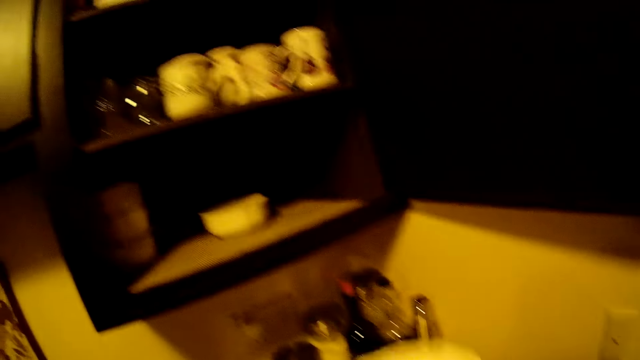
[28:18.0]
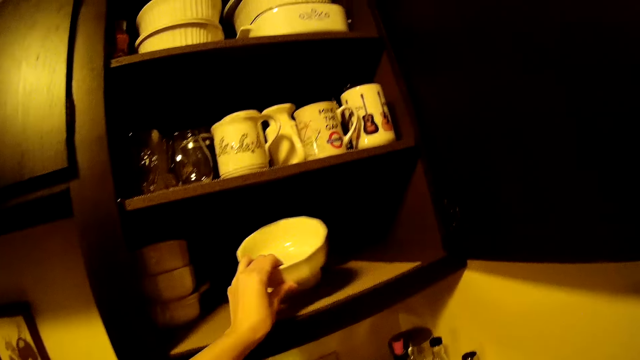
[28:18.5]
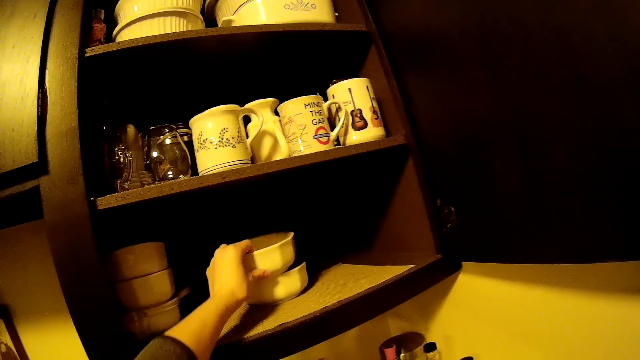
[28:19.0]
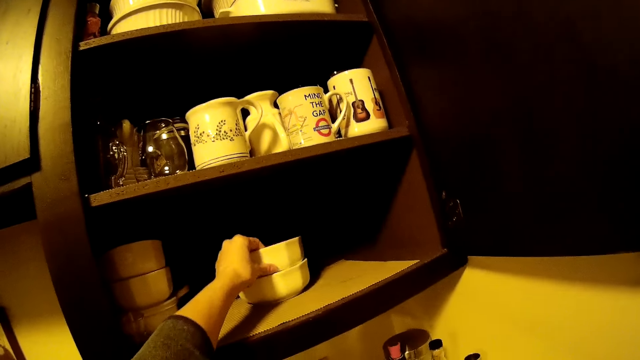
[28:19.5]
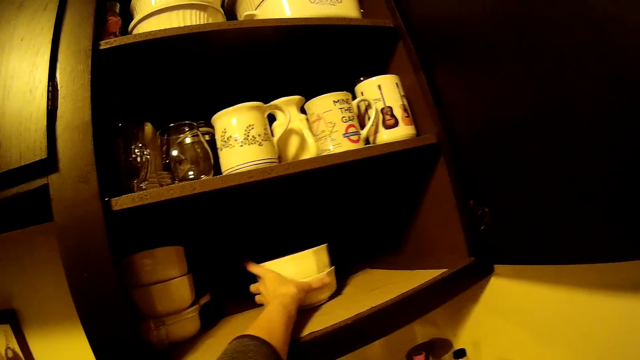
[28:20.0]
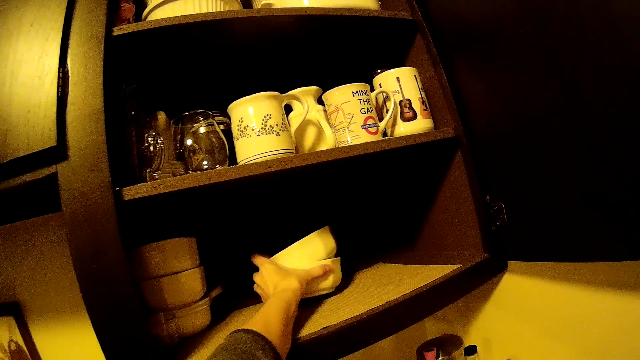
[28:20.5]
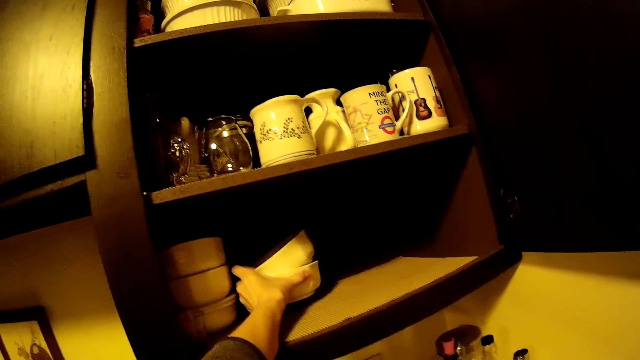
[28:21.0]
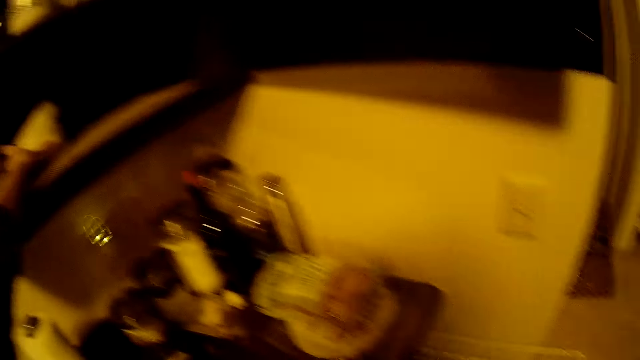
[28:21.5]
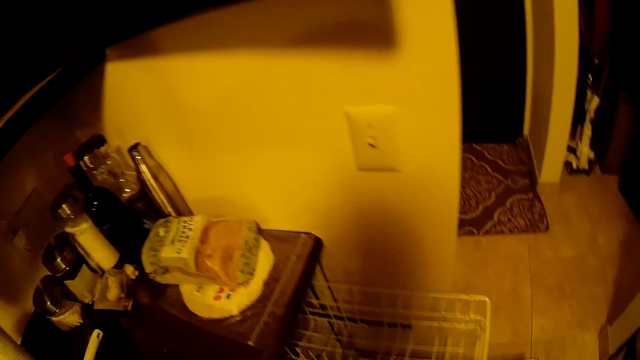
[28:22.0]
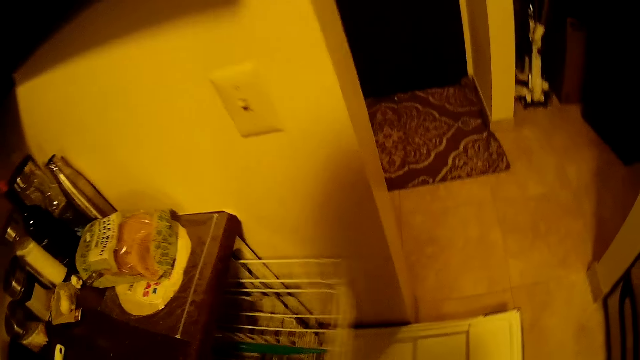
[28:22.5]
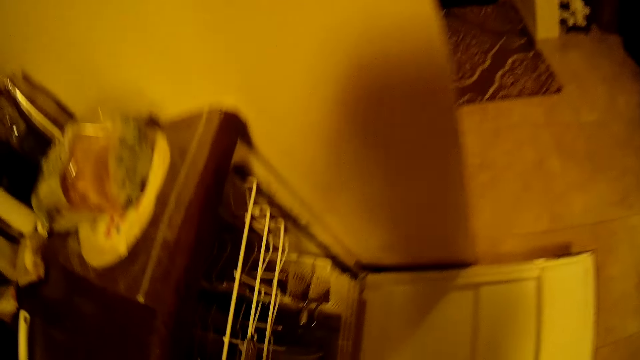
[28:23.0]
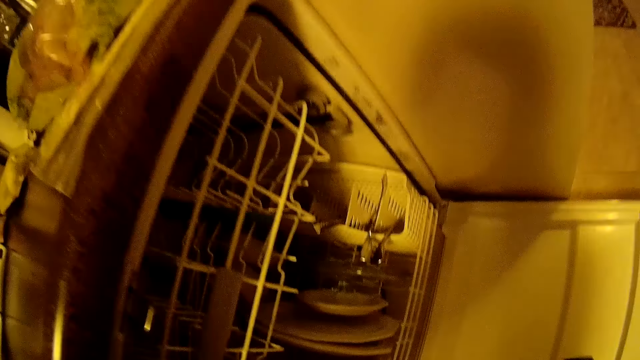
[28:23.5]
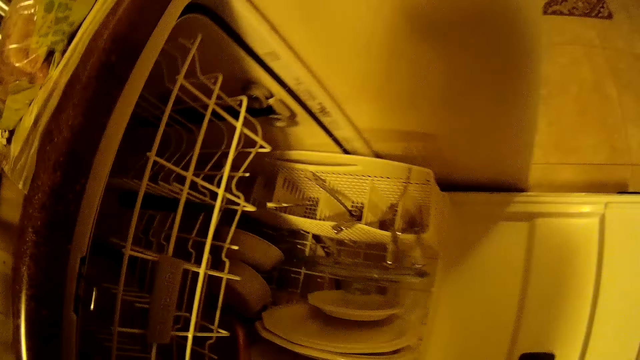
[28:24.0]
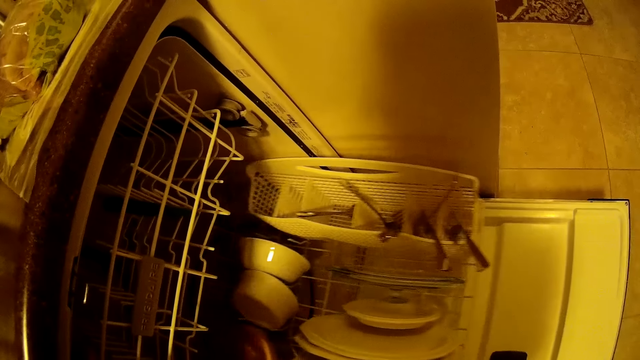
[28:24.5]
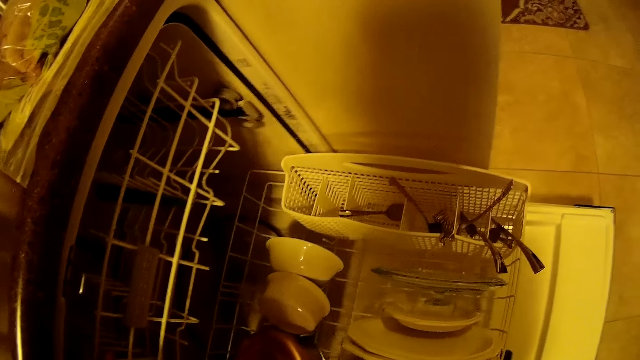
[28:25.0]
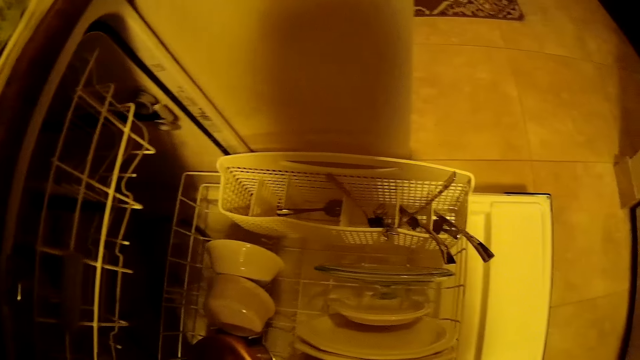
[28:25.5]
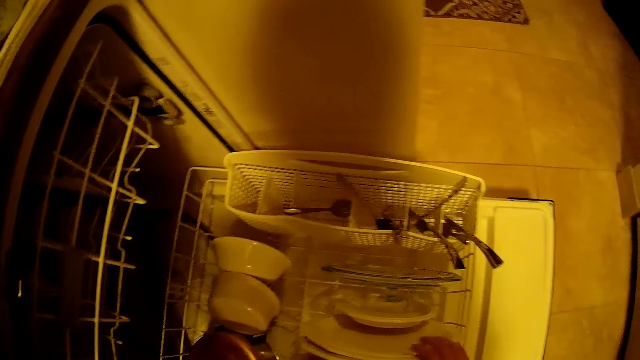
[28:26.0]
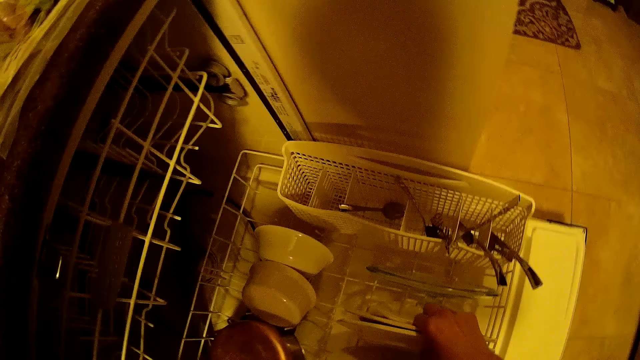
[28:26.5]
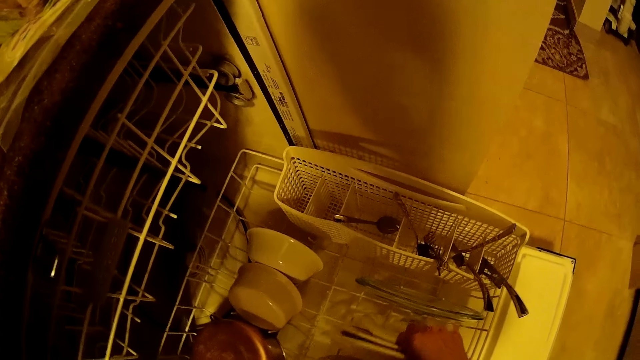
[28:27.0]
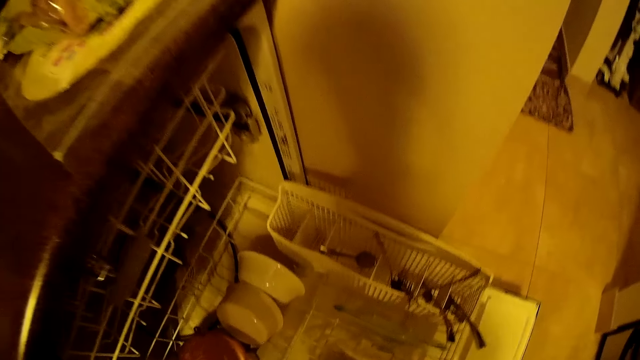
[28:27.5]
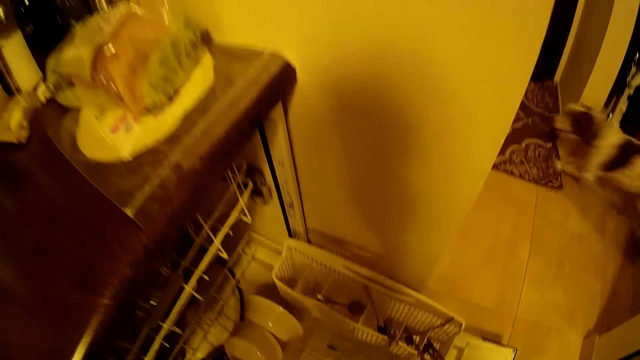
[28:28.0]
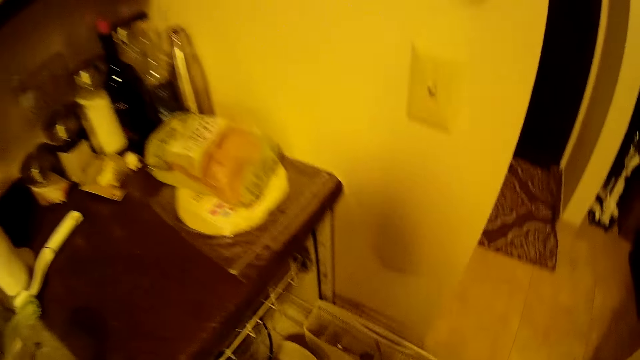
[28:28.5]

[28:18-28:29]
The camera wearer places a plate on a plate in the cupboard with her left hand. She moves the plates aside in the cupboard with her left hand. She closes the rack with her left hand. She pulls the rack in the cabinet with her right hand. She picks some plates from the rack with her right hand.

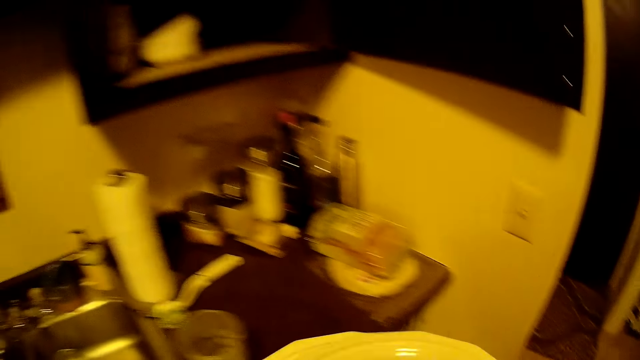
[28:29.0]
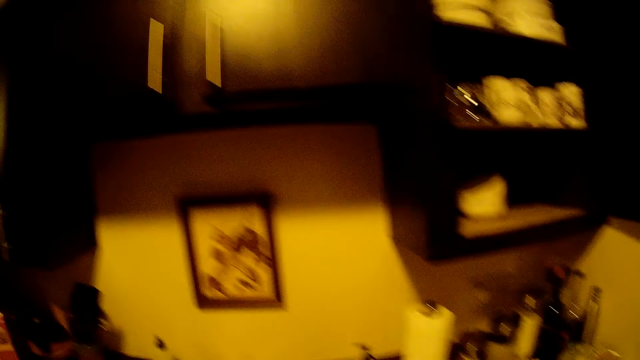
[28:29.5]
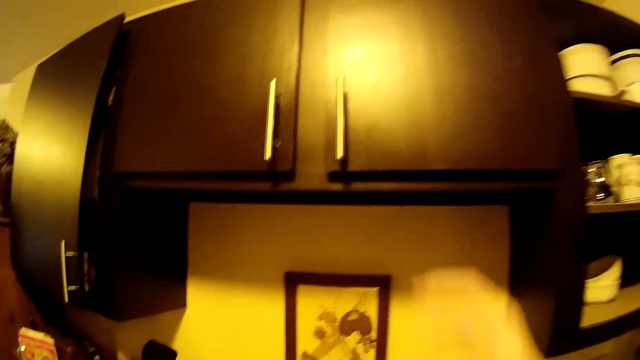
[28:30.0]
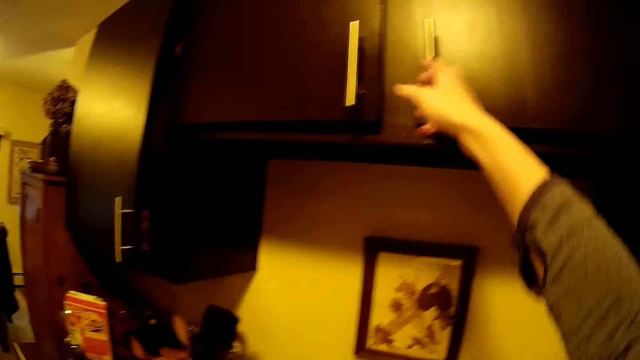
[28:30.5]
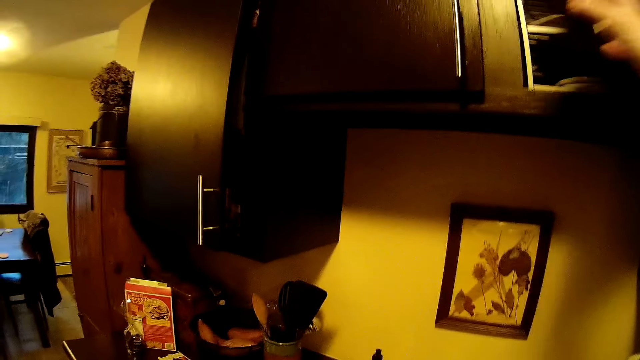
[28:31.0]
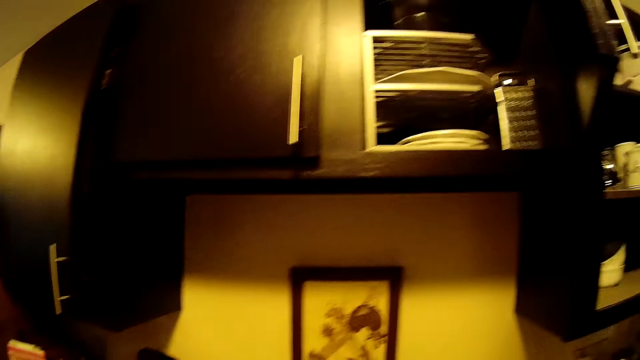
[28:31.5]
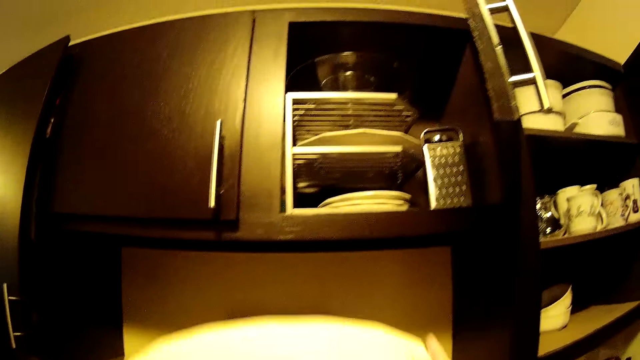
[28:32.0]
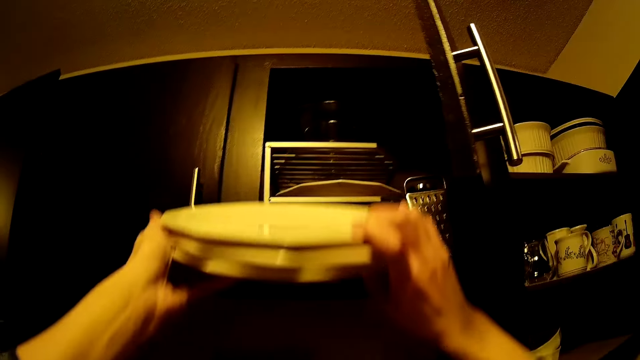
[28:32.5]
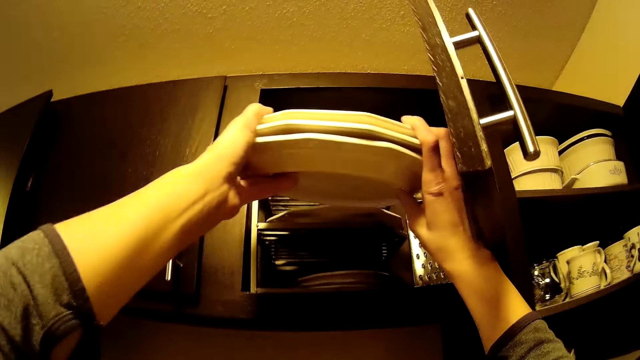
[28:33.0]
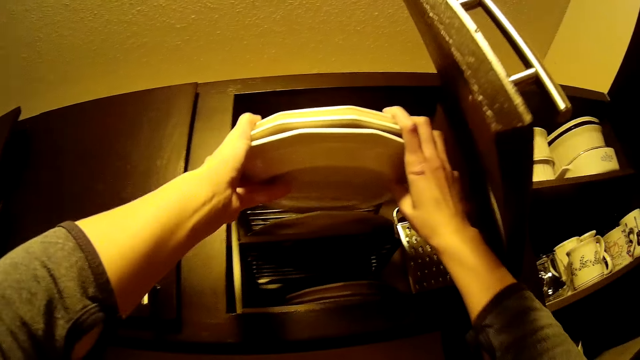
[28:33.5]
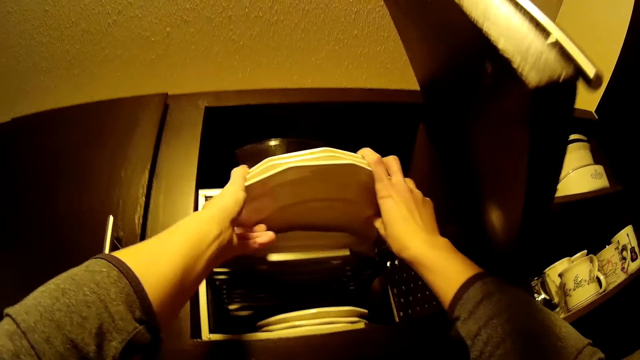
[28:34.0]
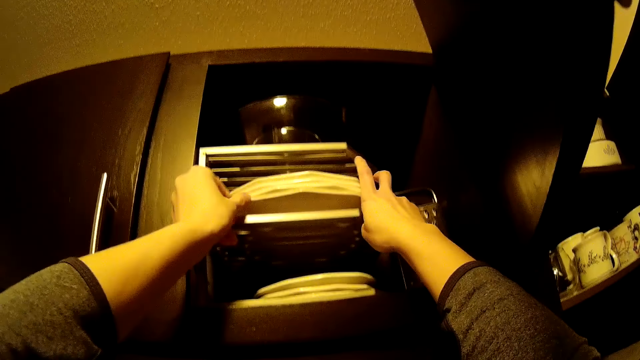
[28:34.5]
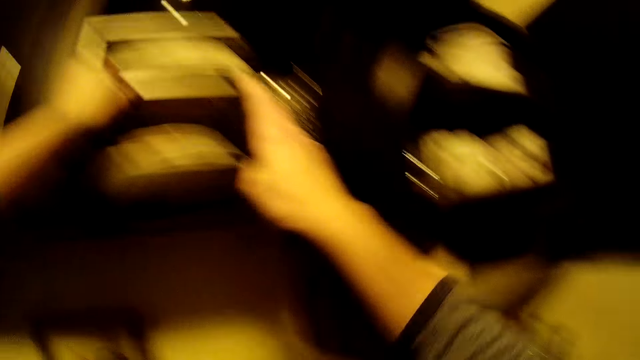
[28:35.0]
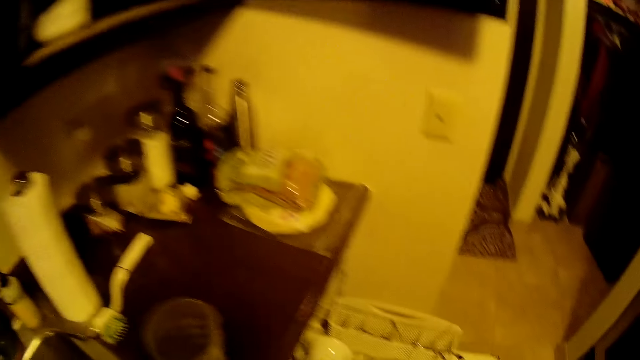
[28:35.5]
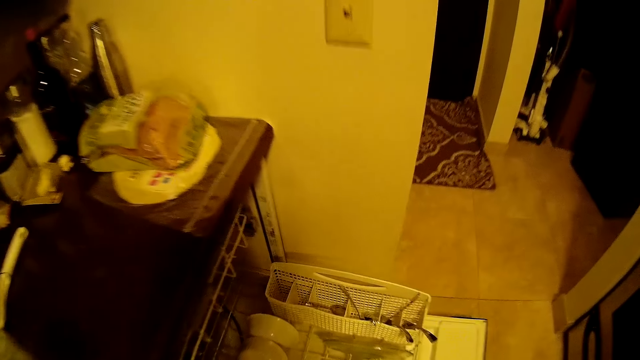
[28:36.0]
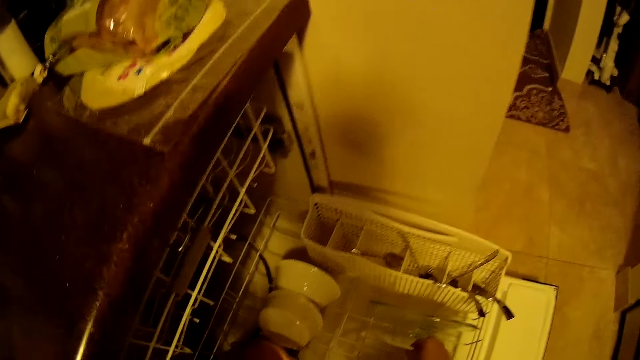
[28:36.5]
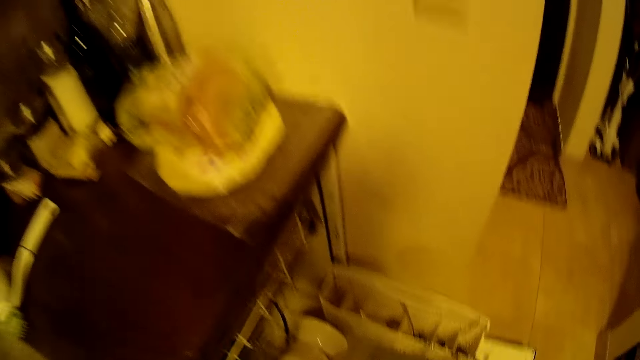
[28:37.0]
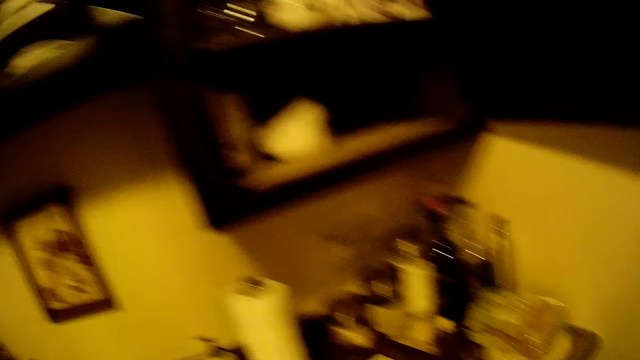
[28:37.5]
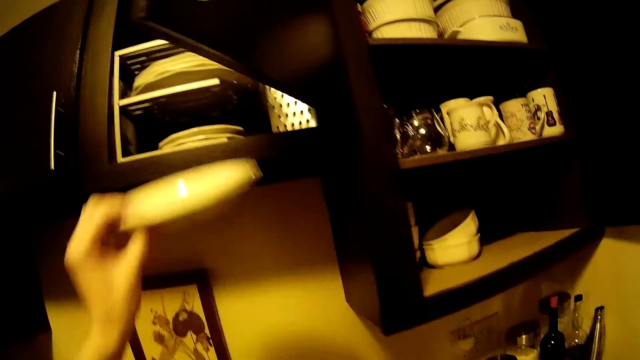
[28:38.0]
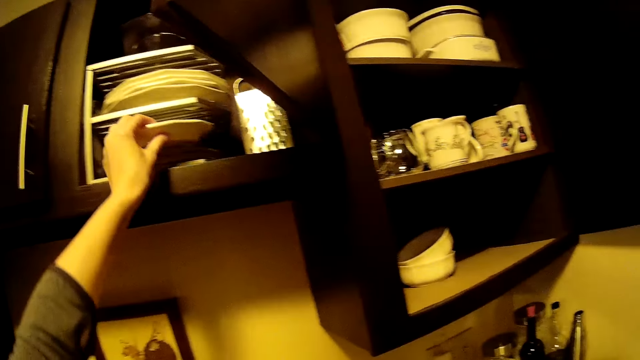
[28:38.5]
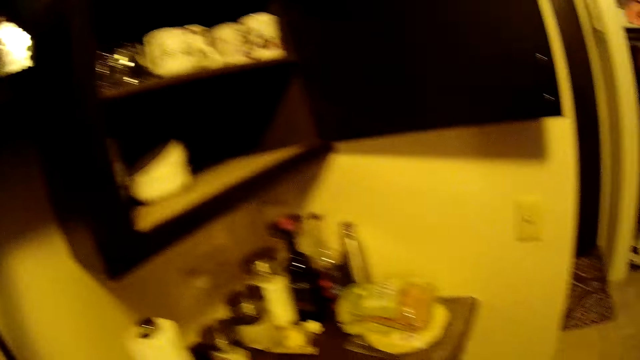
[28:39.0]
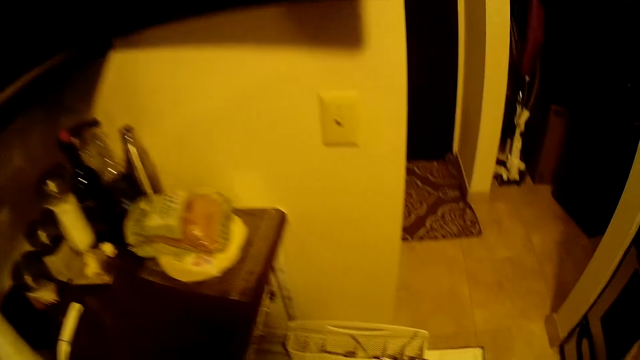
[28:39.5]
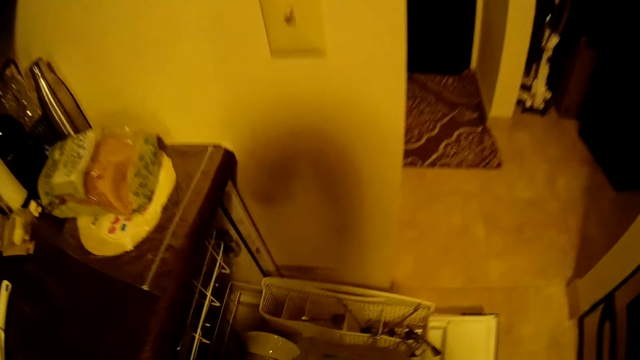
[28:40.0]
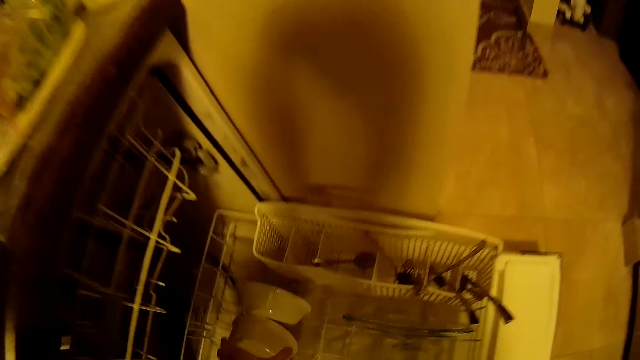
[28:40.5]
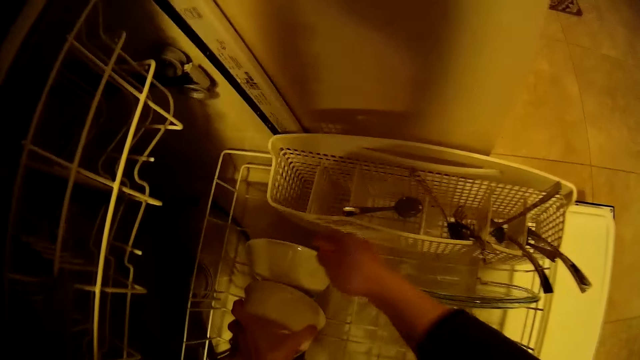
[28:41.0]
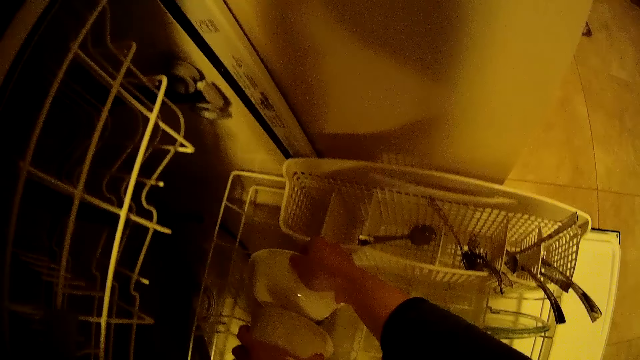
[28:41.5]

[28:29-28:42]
The camera wearer opens a cupboard with her right hand. She places the plates in the cupboard with both hands. She picks up a plate. She transfers the plate from the rack to the cupboard with both hands. She transfers plates from the rack to the cupboard with both hands. She picks up the plates.
